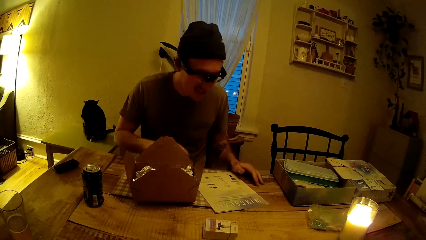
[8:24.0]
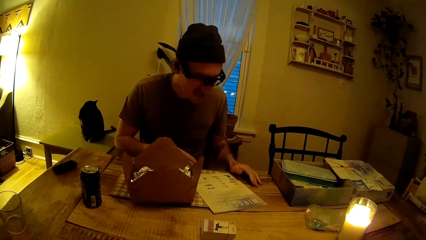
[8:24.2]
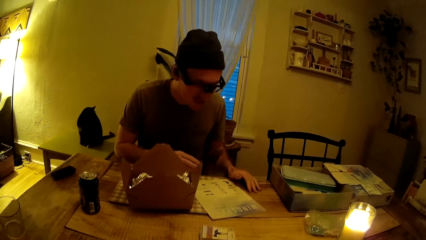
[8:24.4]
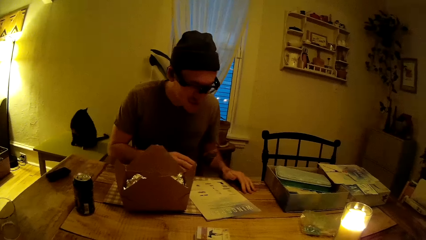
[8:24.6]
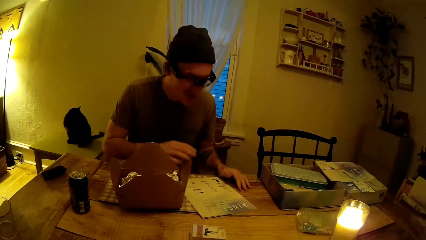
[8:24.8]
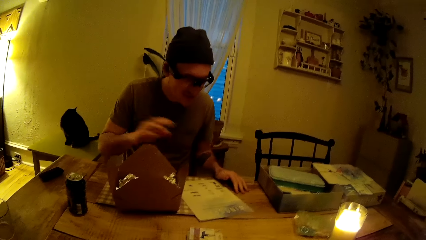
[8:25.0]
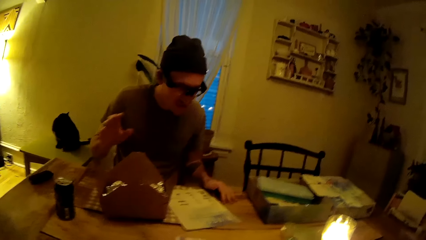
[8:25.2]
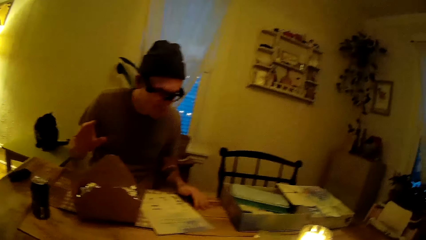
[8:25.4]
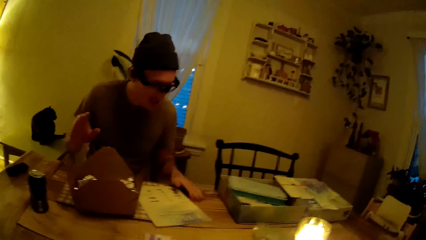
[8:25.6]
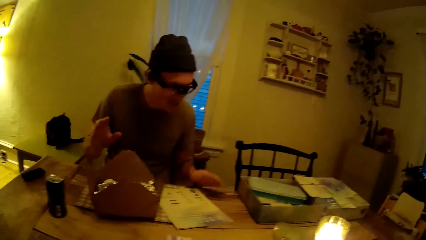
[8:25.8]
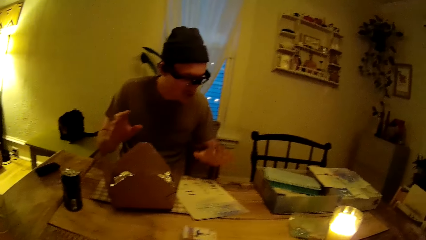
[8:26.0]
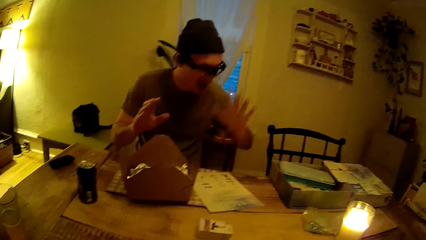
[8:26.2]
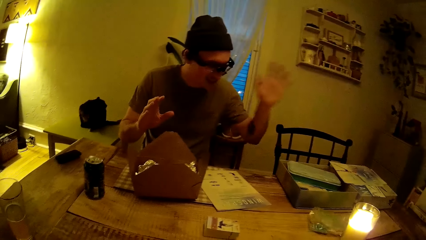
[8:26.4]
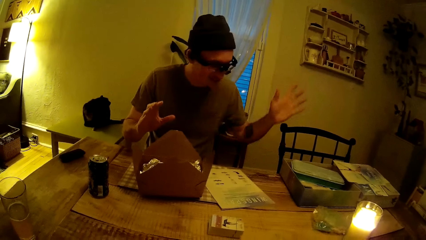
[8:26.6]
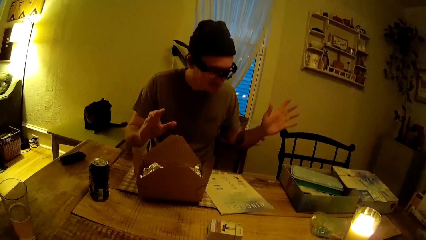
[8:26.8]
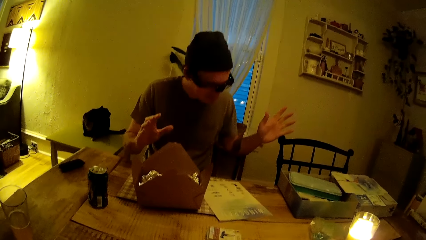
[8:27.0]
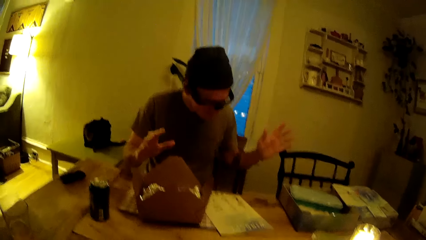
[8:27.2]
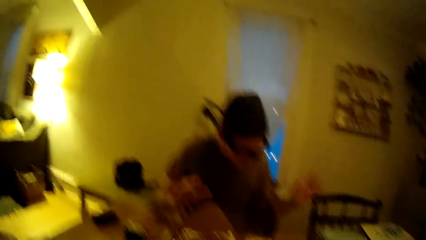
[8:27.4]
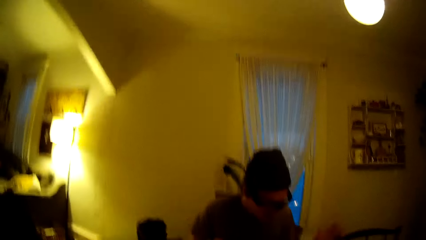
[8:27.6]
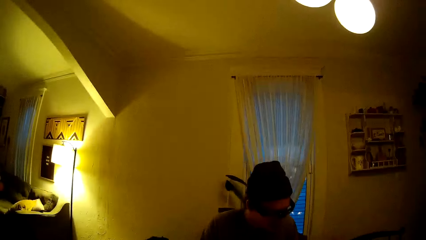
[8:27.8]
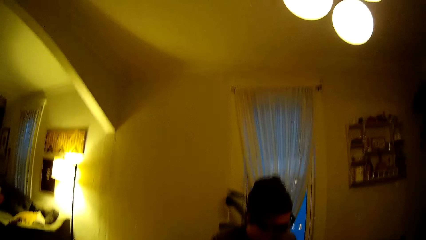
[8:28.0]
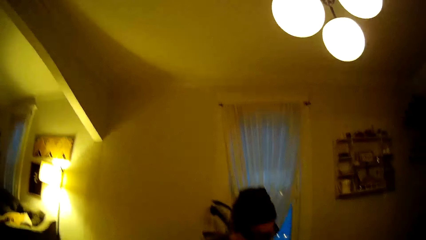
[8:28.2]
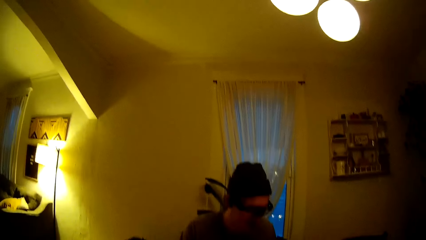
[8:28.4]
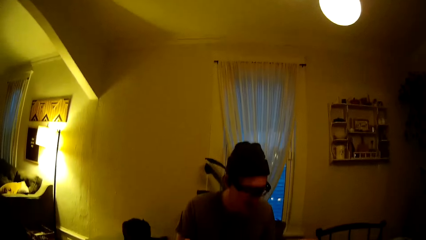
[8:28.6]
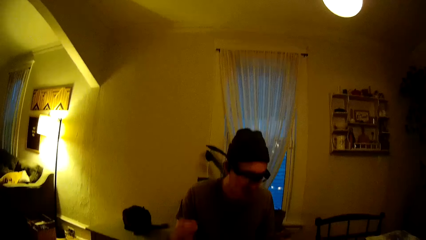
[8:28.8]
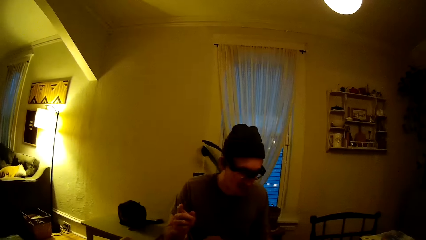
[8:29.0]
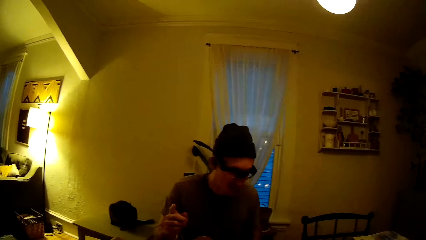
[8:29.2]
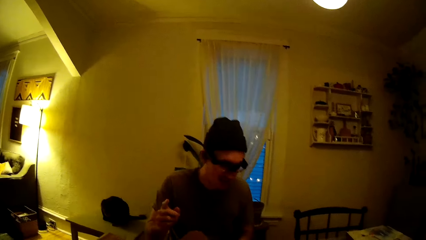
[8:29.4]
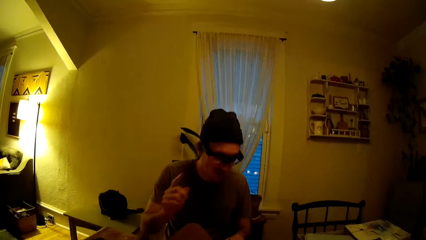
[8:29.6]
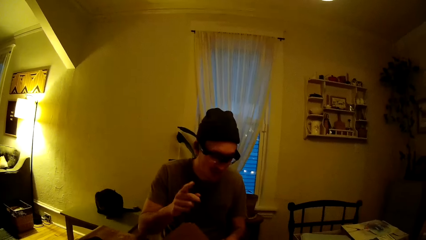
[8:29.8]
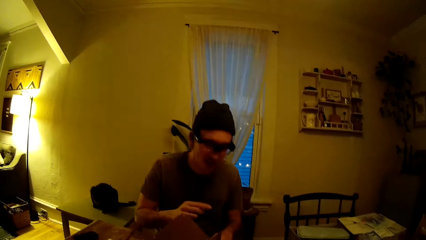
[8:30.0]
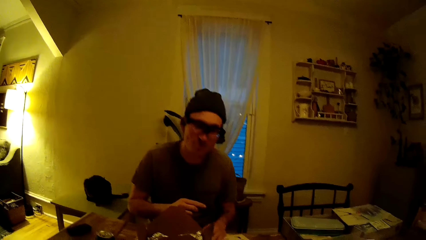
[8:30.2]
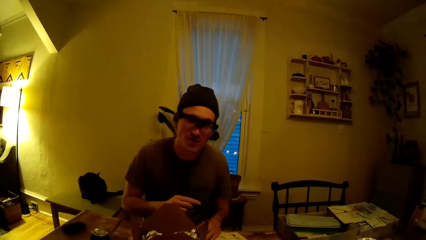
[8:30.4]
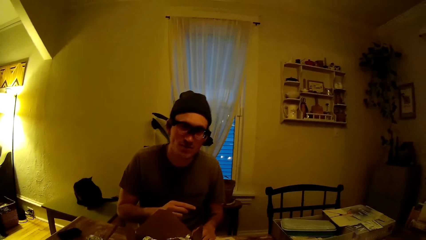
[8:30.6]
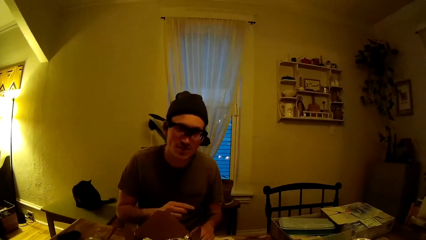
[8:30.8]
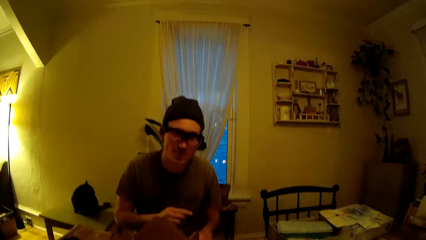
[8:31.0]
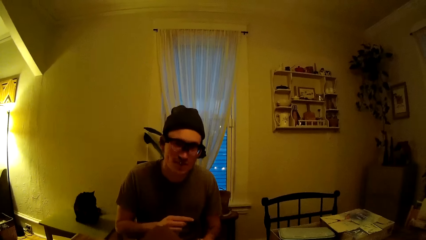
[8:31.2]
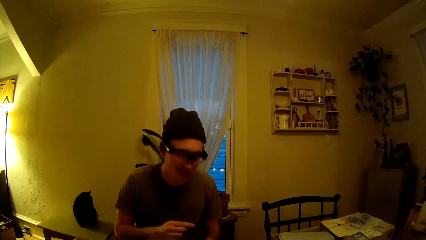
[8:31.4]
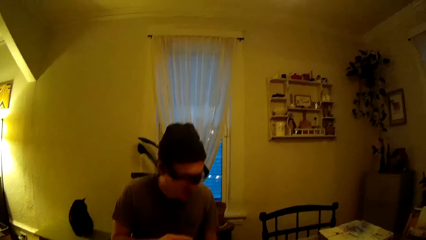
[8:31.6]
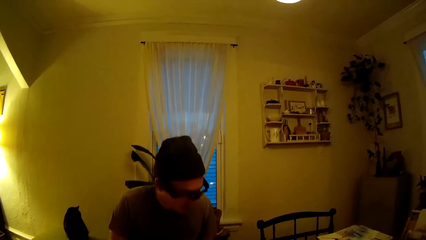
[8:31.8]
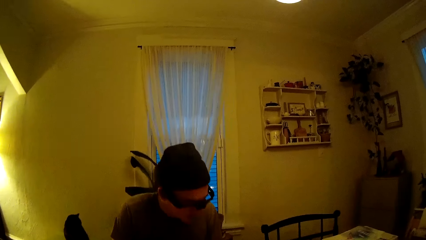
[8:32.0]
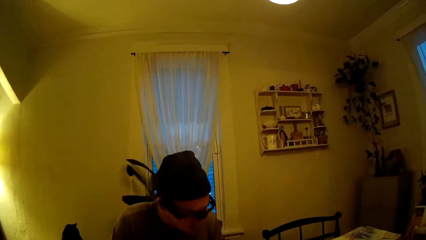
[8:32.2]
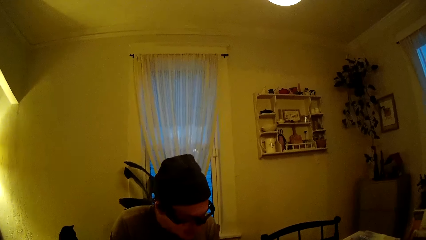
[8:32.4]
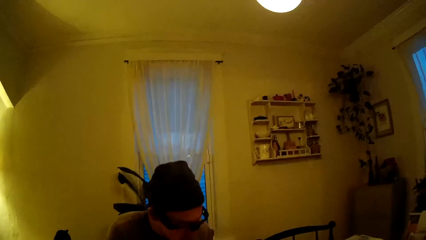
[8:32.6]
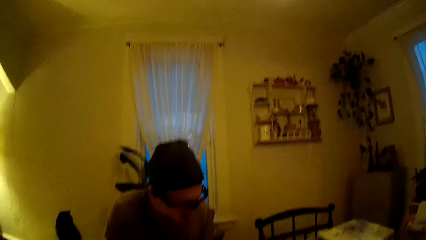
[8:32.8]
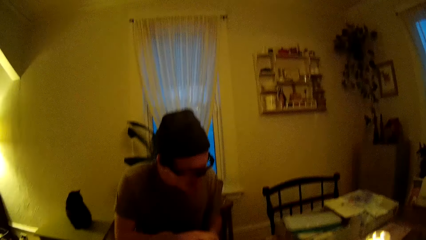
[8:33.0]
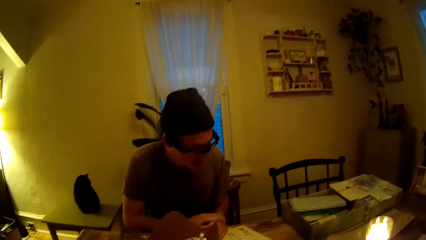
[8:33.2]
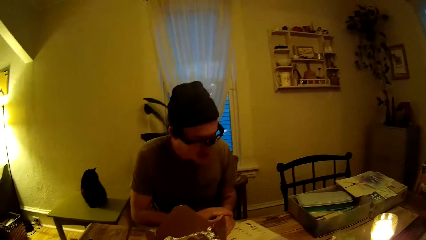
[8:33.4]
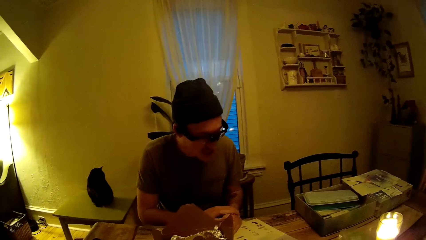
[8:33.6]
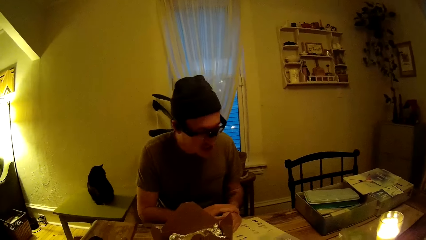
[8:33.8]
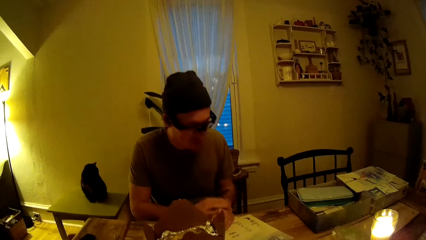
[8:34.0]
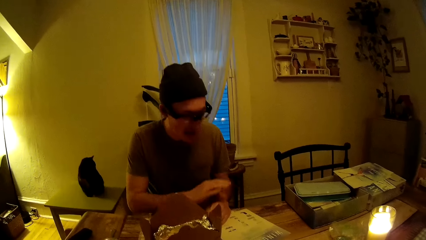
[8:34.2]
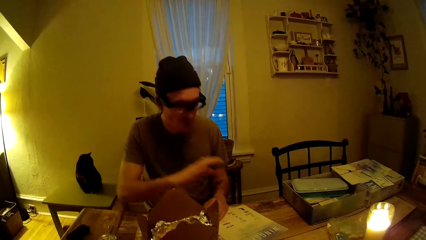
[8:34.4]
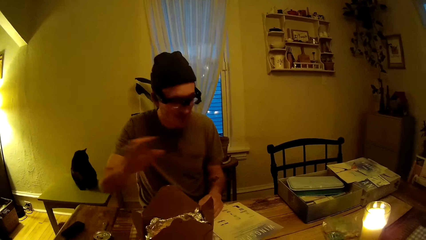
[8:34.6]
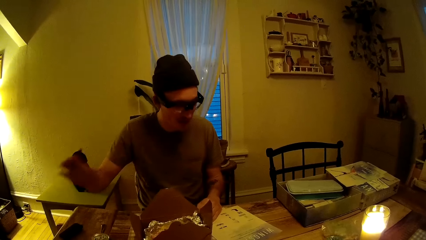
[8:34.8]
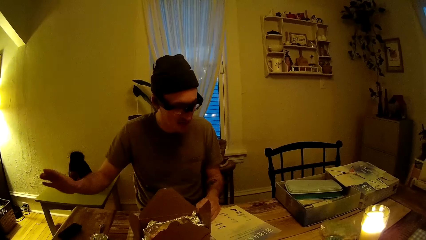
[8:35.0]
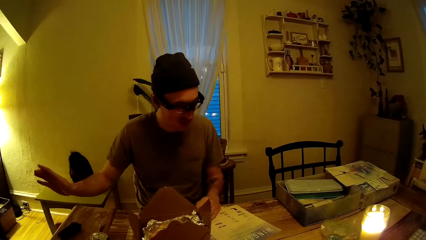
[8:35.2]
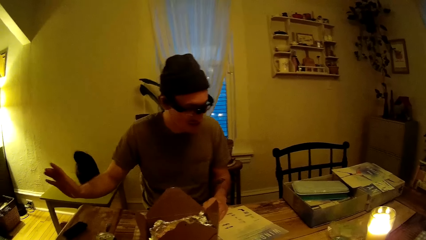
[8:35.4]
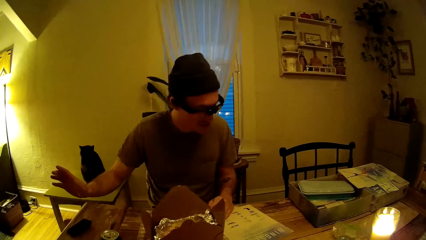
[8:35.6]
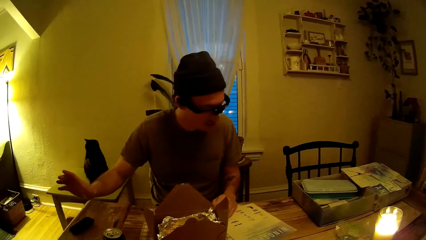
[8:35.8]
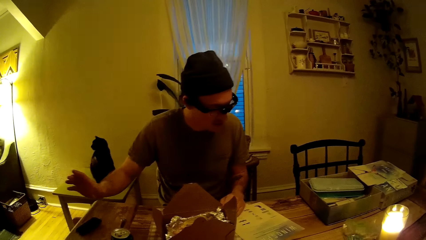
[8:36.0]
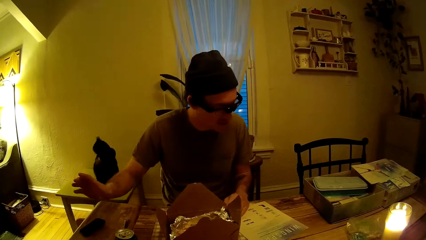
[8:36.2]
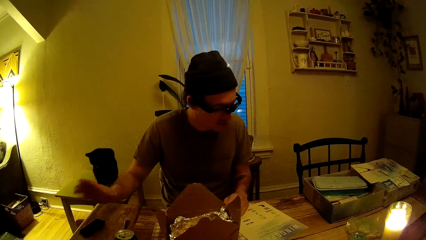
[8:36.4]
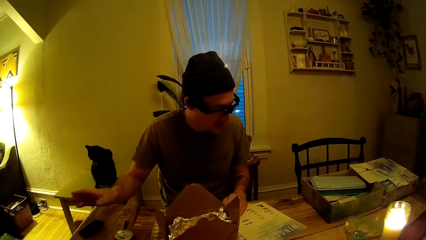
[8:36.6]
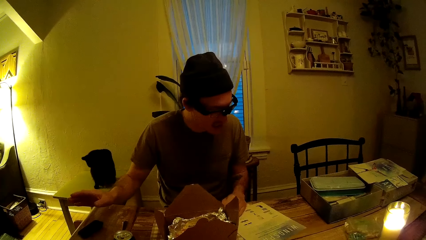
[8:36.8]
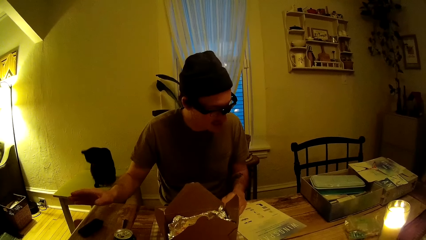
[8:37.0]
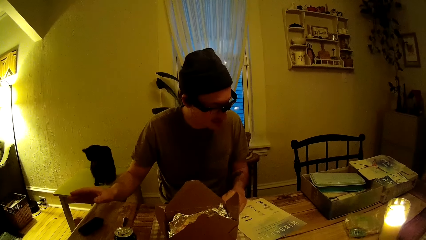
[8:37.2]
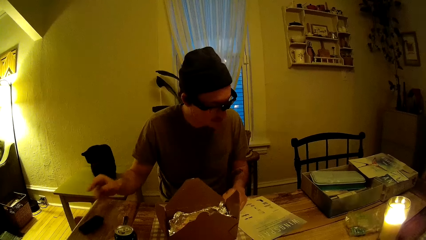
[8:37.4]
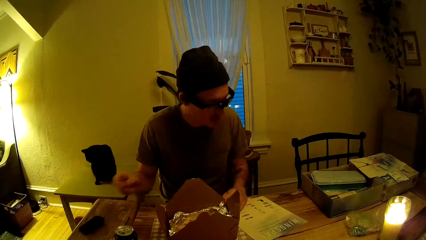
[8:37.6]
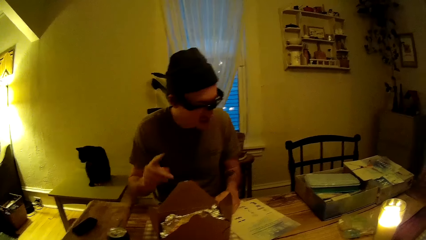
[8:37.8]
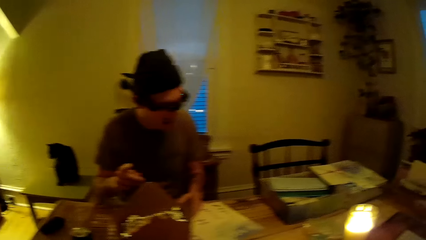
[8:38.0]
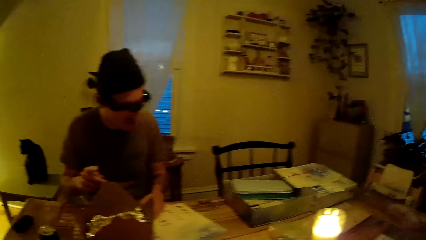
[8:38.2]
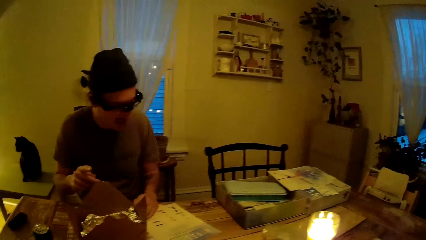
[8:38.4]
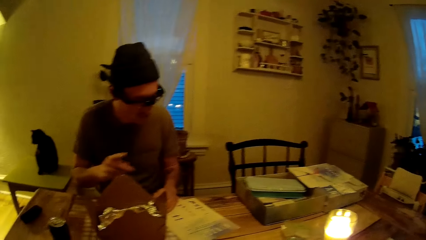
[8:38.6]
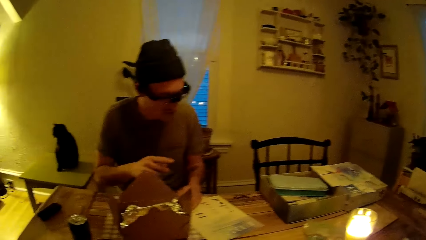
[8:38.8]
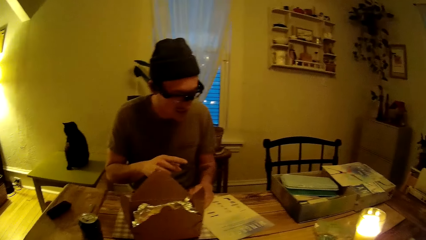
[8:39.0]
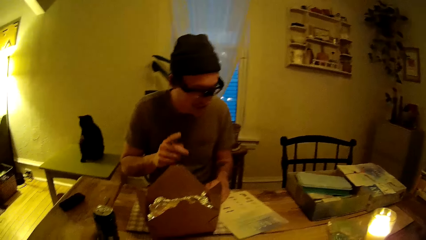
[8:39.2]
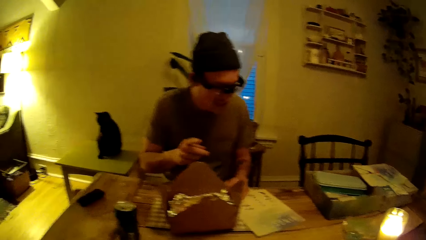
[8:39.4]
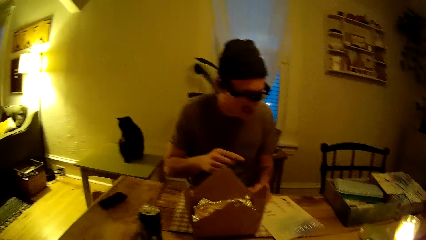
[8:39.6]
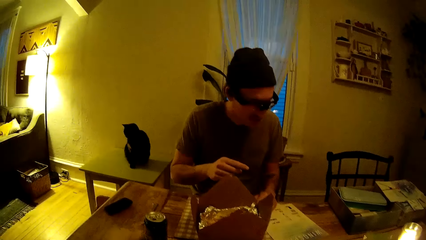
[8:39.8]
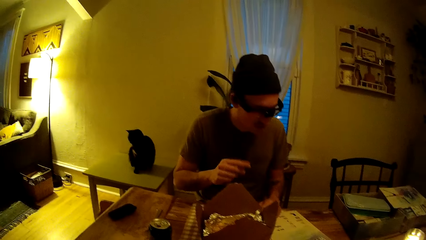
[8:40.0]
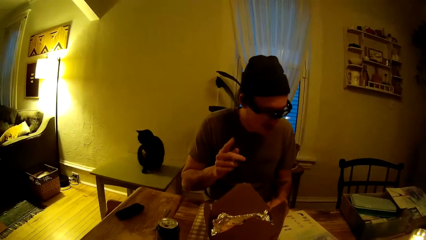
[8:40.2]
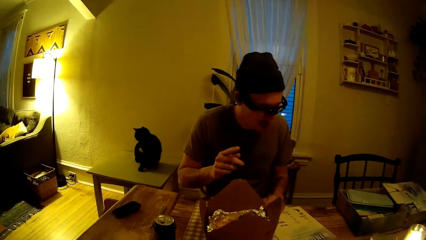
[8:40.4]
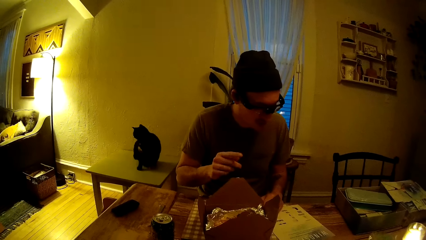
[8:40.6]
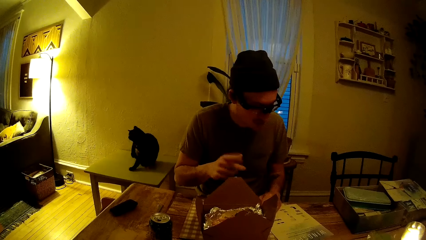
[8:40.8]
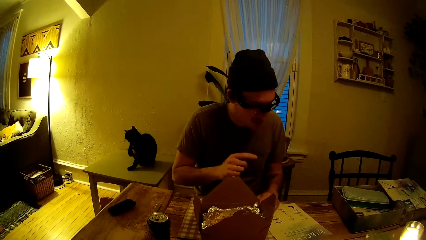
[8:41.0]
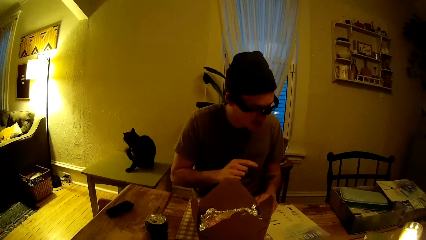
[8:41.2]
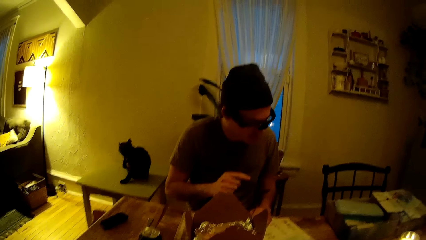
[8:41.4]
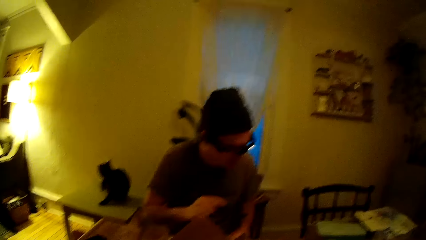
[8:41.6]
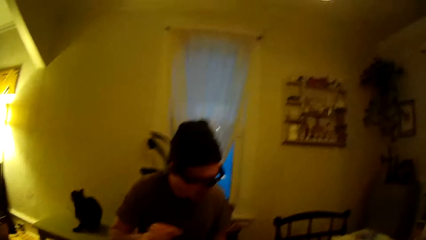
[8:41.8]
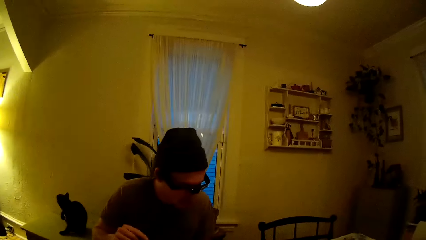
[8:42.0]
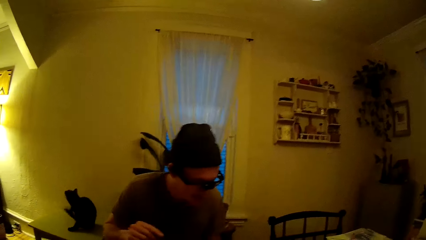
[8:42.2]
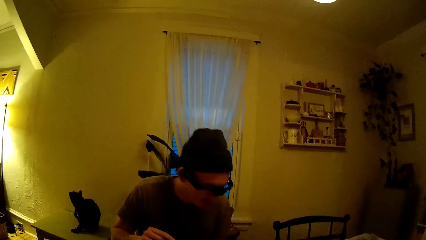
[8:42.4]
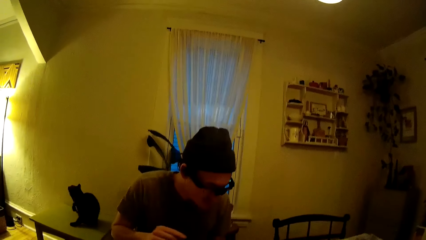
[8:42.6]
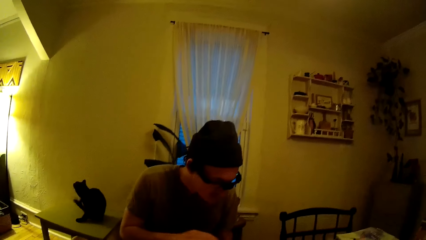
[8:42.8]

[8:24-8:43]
The man places his left hand on the table. He waves his right hand. He waves his left hand. The camera wearer looks around. The man looks at the camera wearer. He waves his right hand. The camera wearer looks at the cat on a stool.
